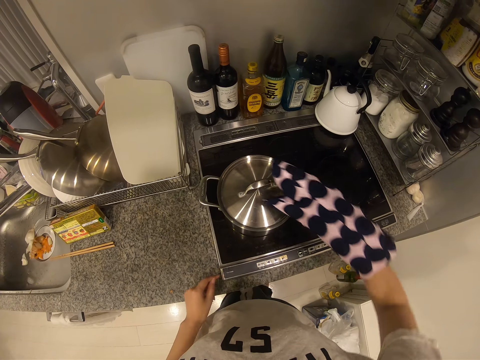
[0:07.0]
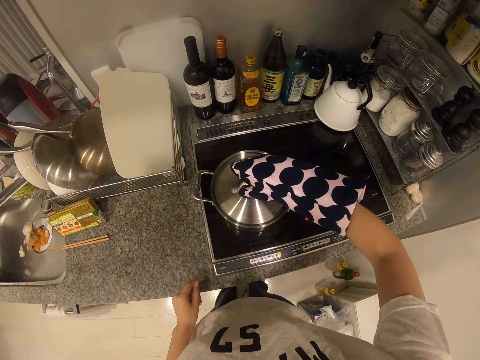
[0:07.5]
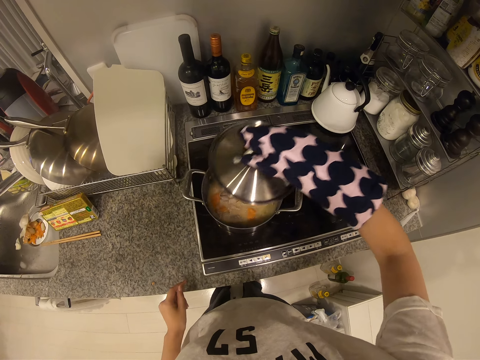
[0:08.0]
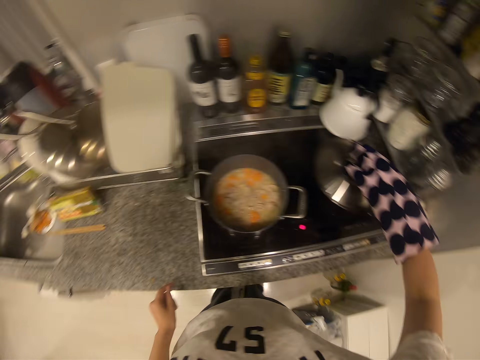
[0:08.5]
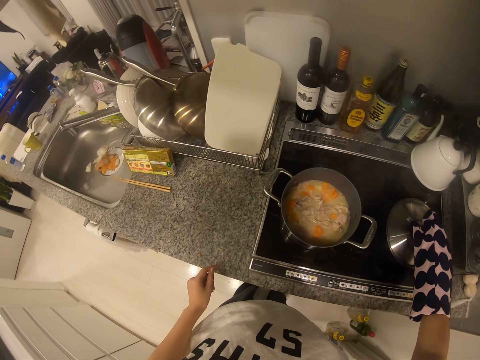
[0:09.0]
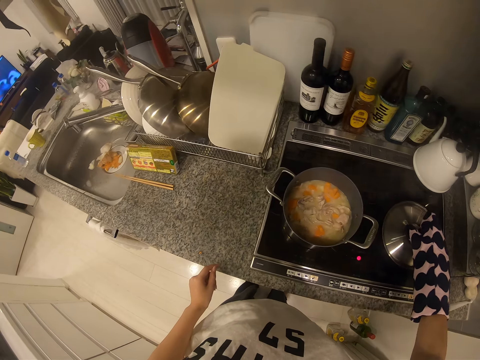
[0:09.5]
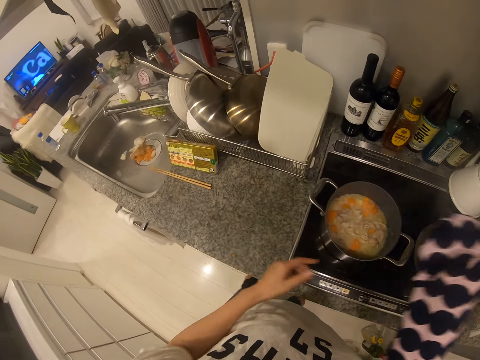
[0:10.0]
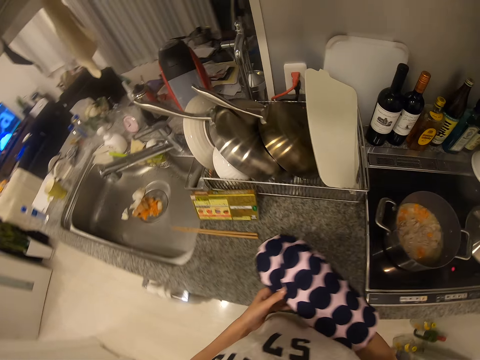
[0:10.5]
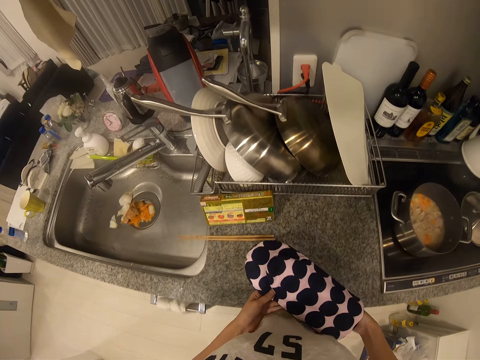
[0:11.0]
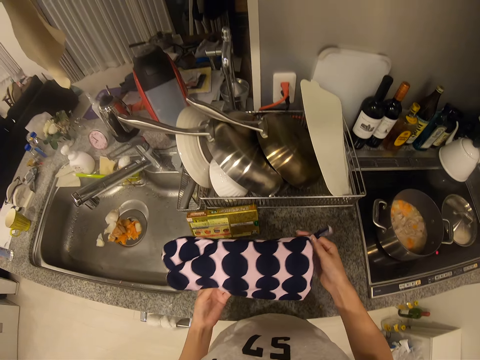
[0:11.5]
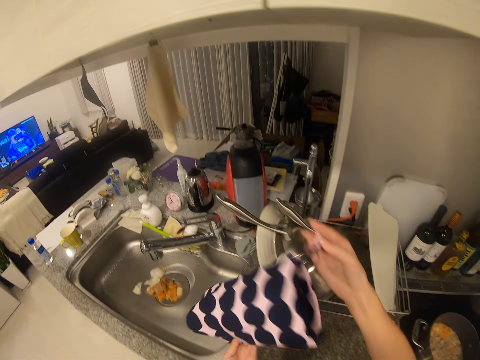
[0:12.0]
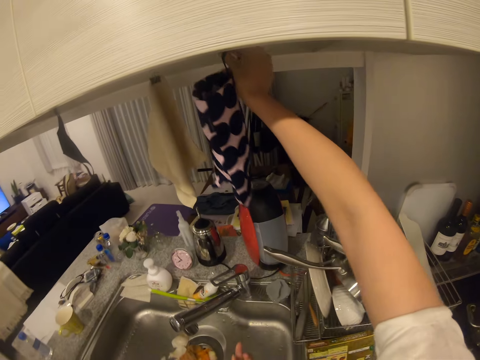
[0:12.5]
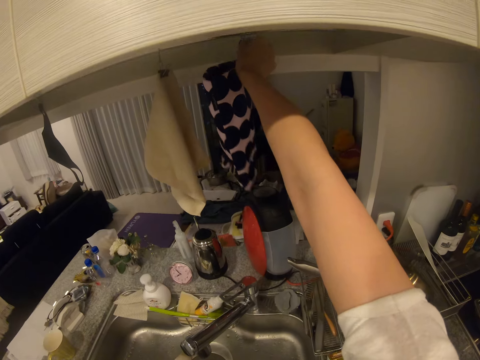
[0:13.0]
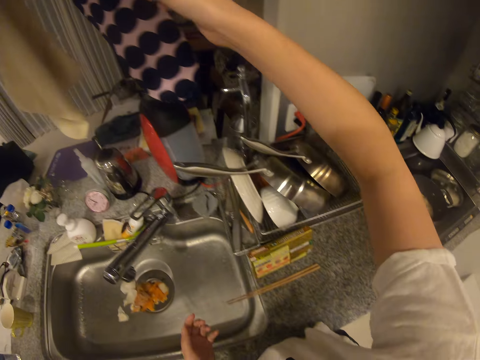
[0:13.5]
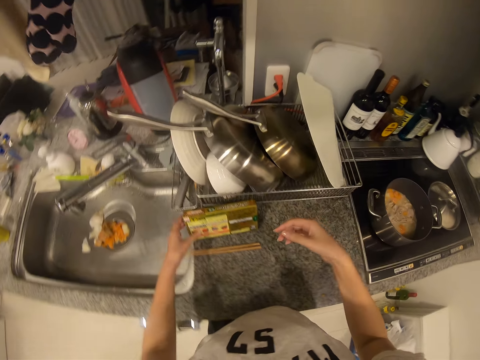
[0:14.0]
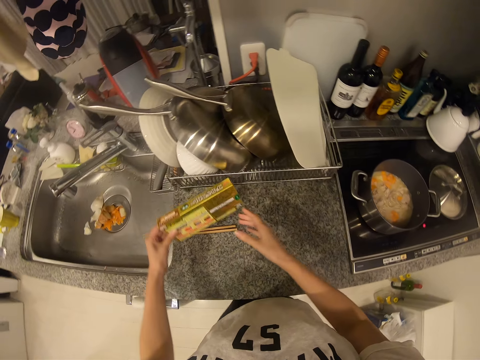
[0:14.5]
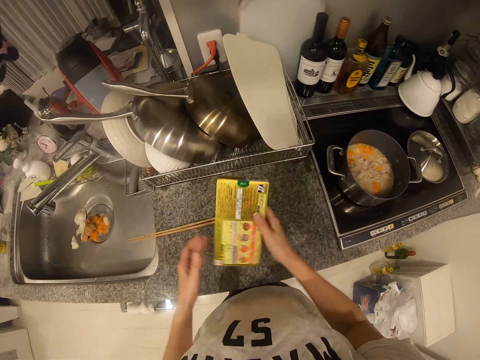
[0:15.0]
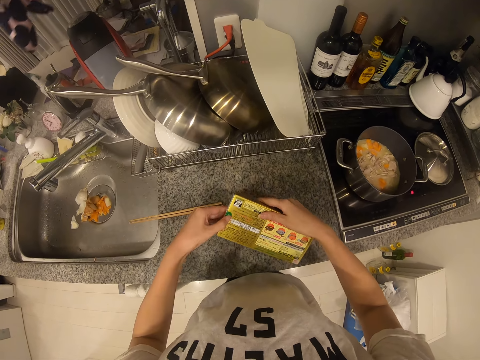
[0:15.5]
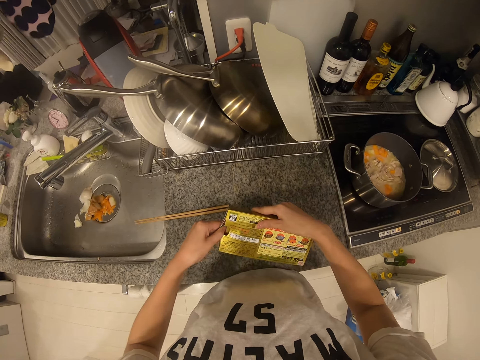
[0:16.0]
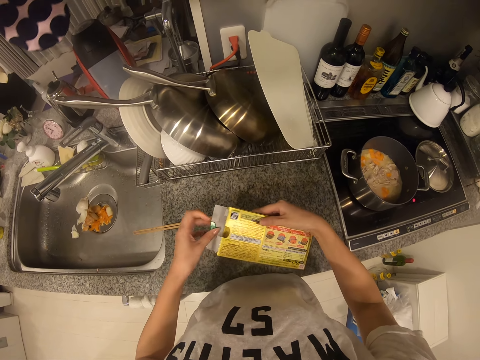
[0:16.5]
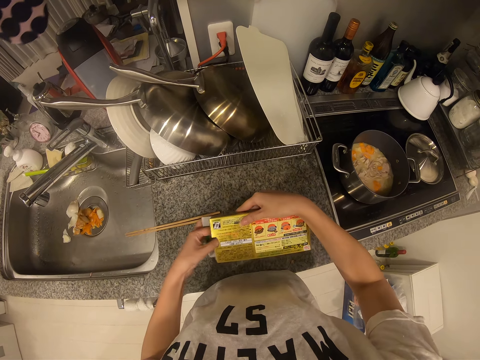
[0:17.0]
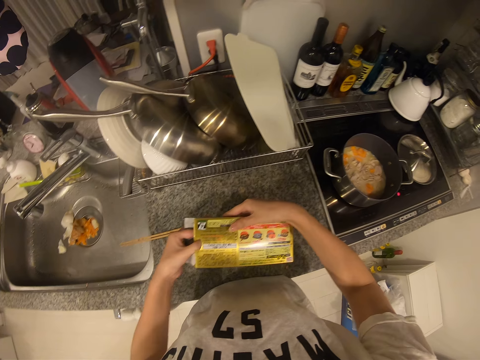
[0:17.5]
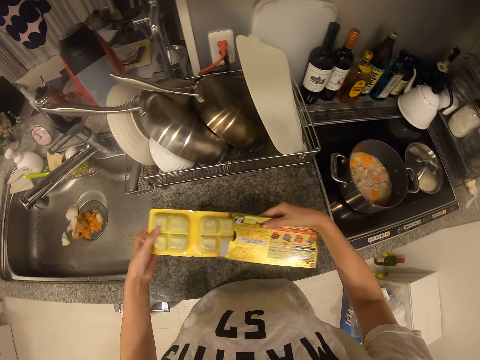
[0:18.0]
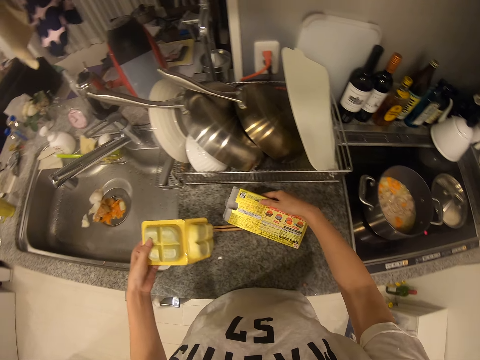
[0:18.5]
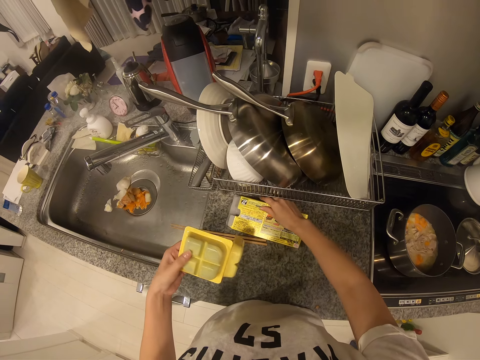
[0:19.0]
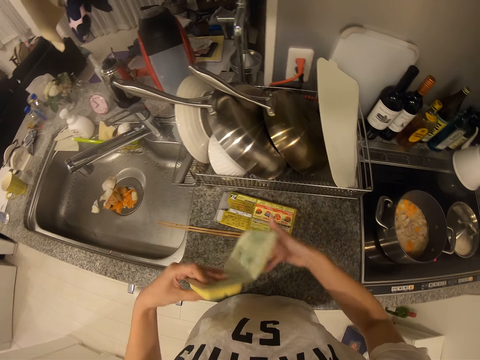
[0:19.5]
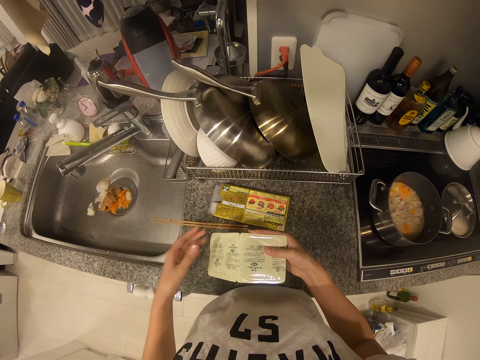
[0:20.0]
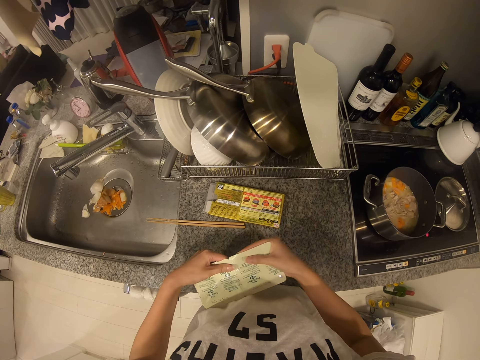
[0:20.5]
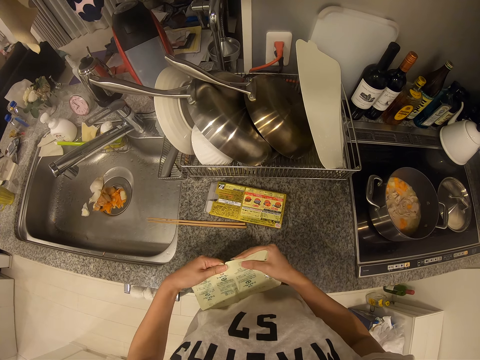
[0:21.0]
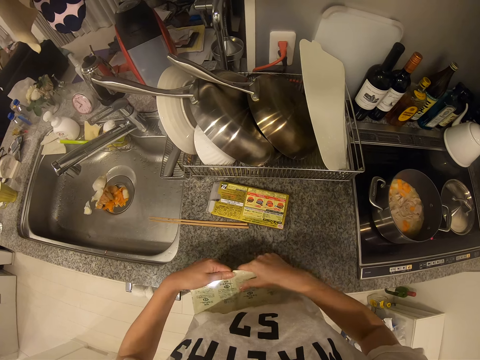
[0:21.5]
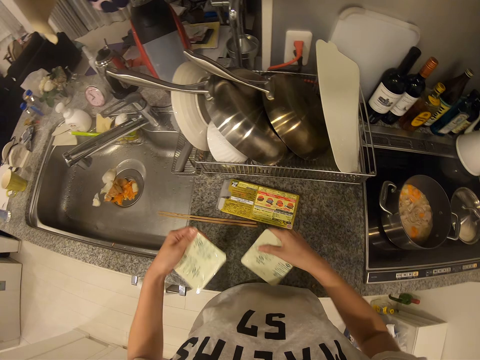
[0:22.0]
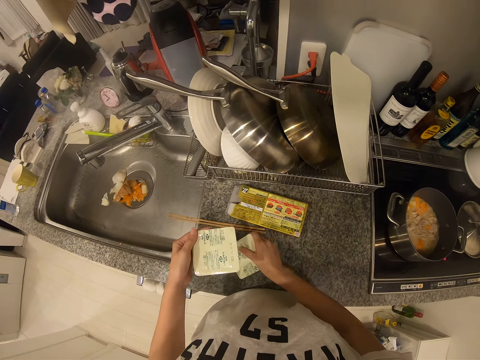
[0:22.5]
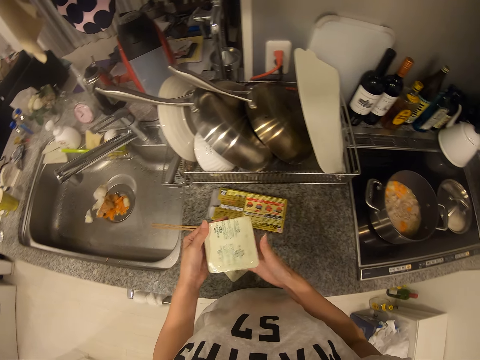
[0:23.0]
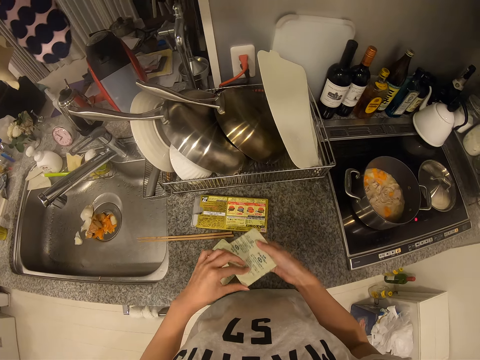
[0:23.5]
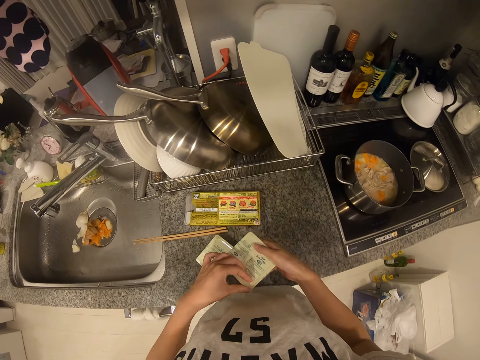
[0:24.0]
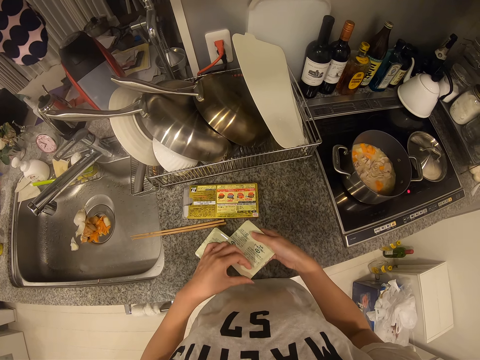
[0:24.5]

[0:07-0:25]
The camera wearer opens a pot. They drop the pot lid on the cooker. They remove the mitt and hang the mitt. They pick up a carton, open the carton, and remove a cheese from the carton. They pick up a tin of something. They drop the carton on the counter. They turn the cheese. They cut the cheese into two. They drop one half on the counter. They try to open the tin. They break the seasoning seal.

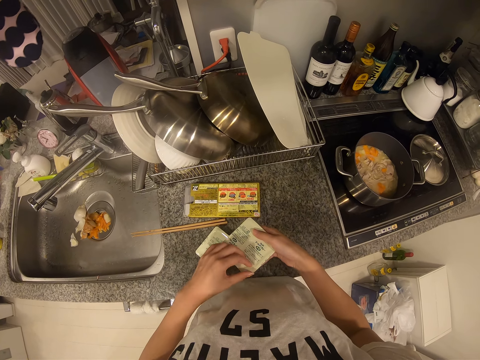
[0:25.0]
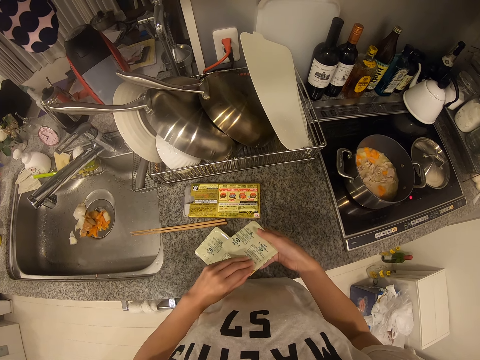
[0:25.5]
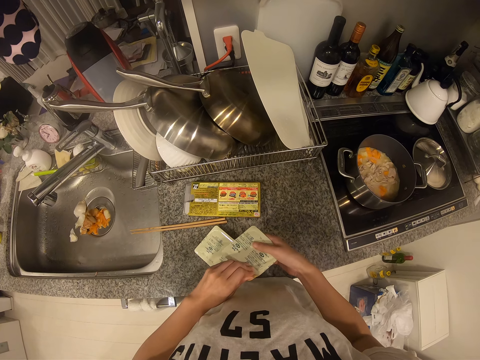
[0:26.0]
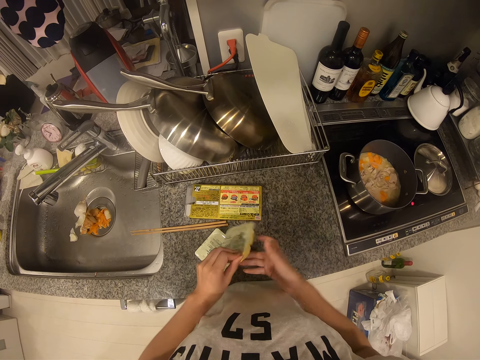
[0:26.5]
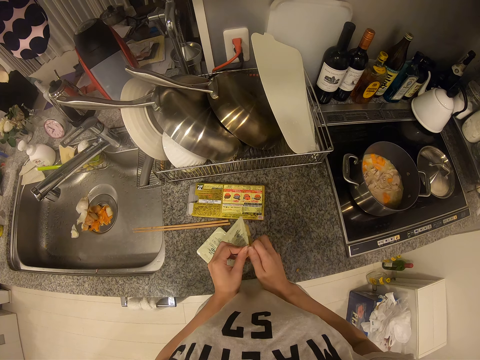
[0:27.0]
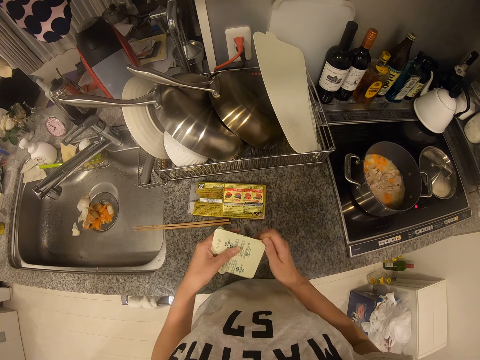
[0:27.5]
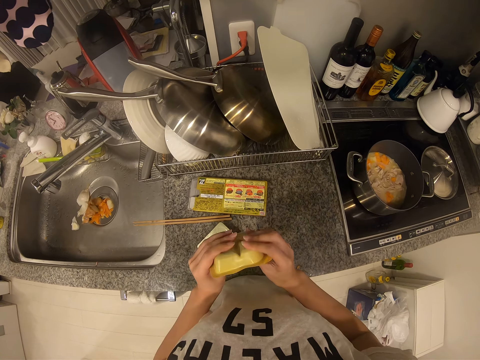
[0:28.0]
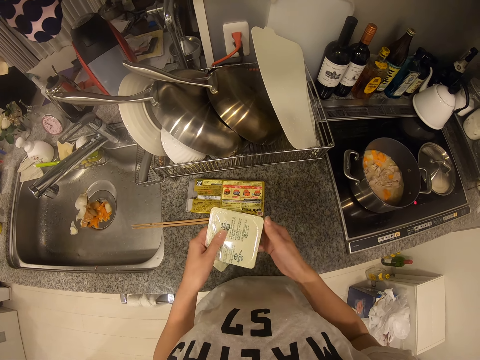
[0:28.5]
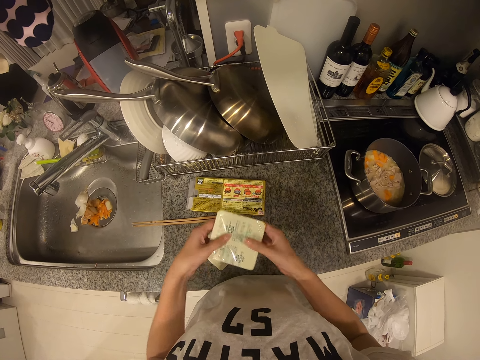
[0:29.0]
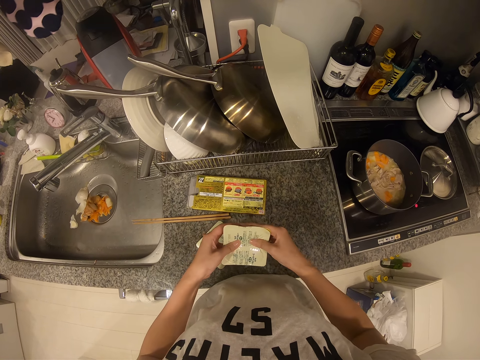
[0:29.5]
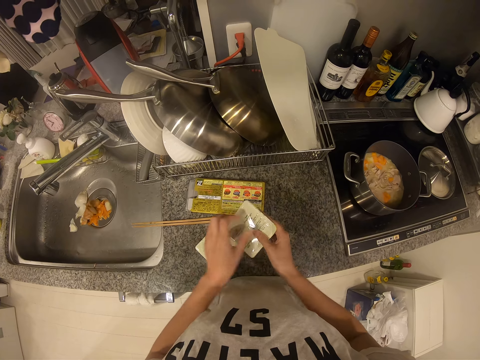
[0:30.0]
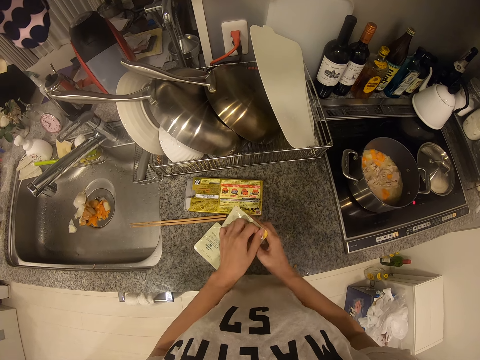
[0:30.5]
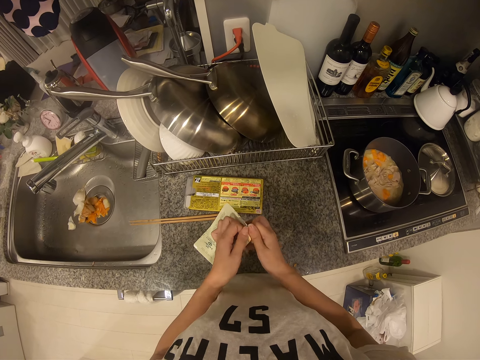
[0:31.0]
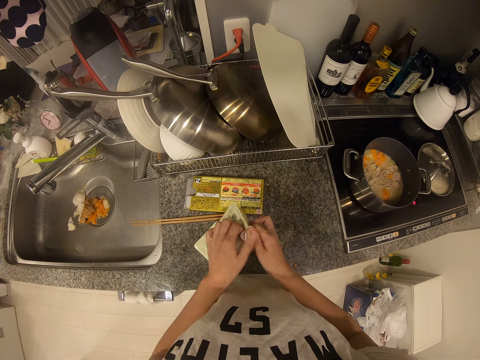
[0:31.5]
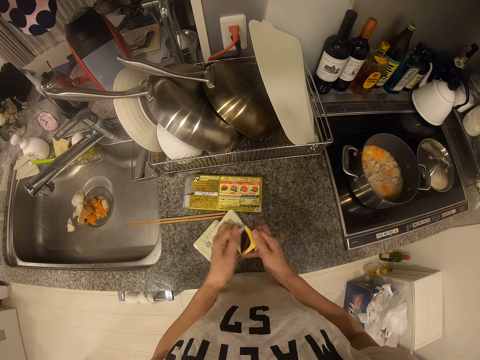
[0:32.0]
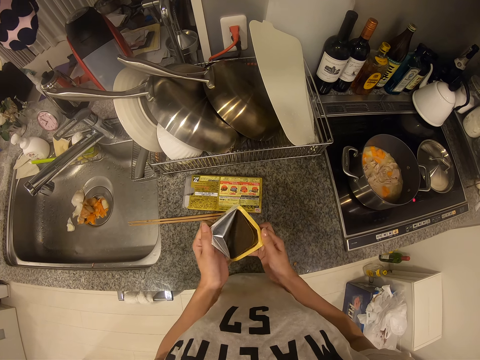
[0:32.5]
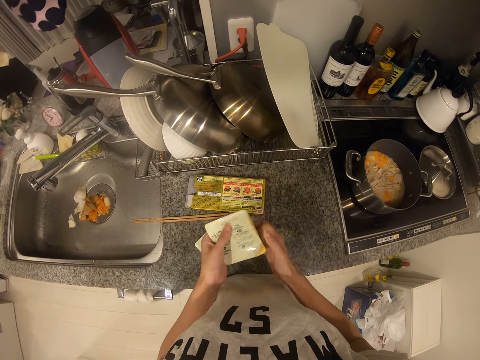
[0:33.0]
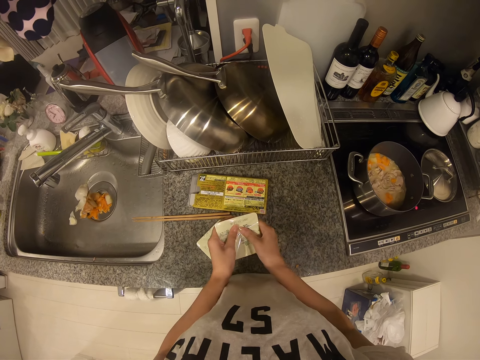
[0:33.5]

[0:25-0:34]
The camera wearer turns the seasoning. They break the seasoning seal. They unwrap the tin. They press the seasoning.
